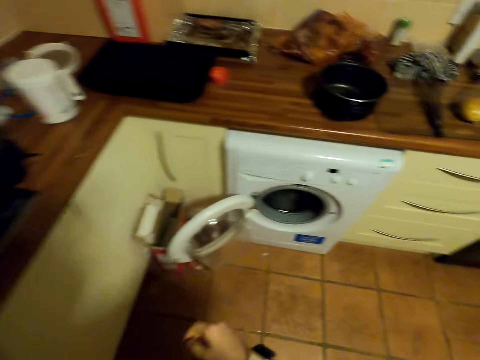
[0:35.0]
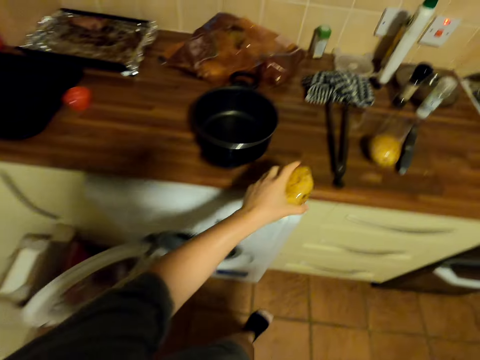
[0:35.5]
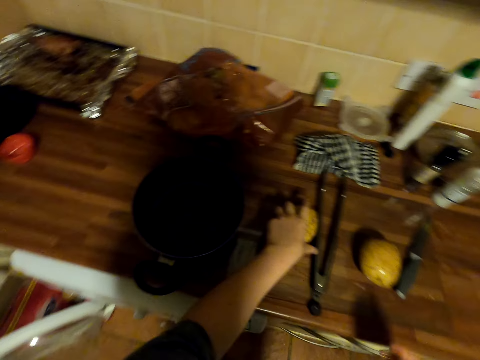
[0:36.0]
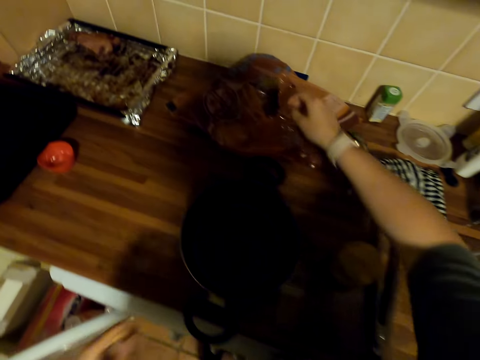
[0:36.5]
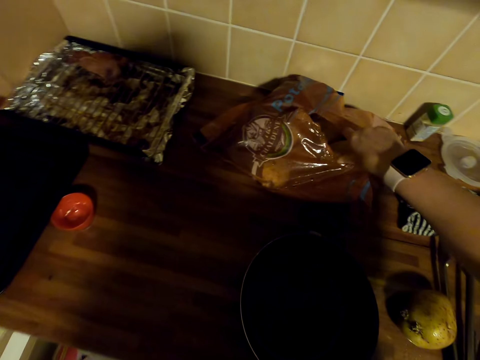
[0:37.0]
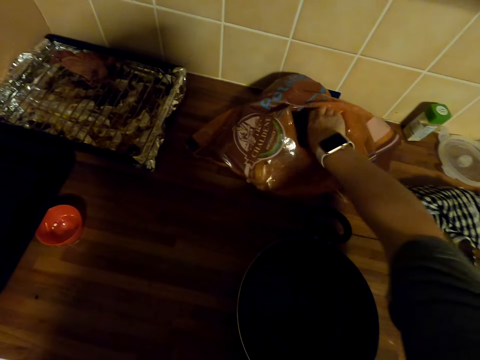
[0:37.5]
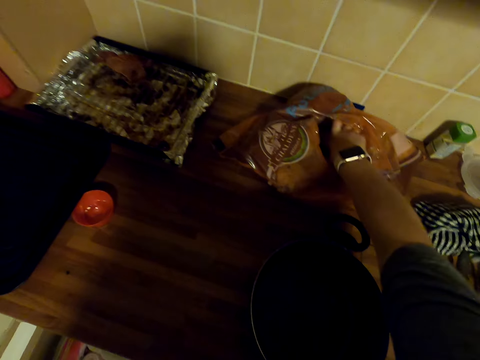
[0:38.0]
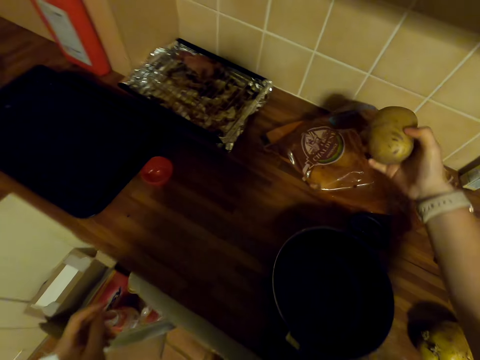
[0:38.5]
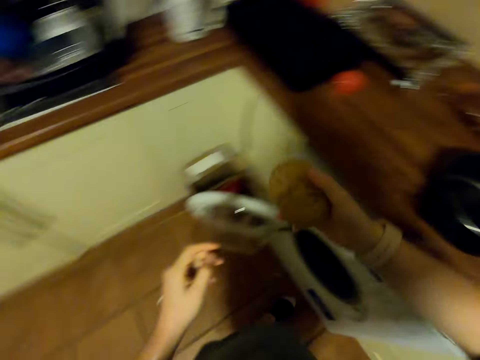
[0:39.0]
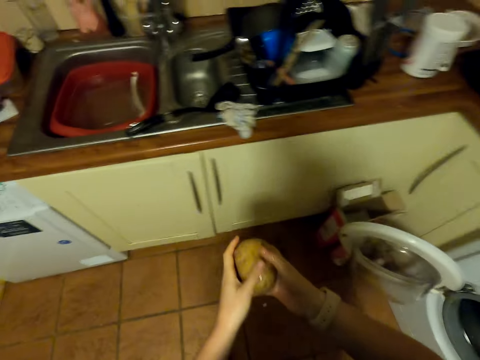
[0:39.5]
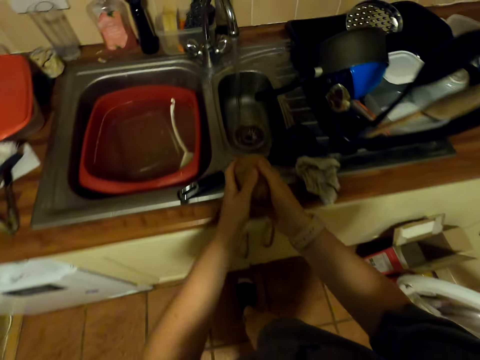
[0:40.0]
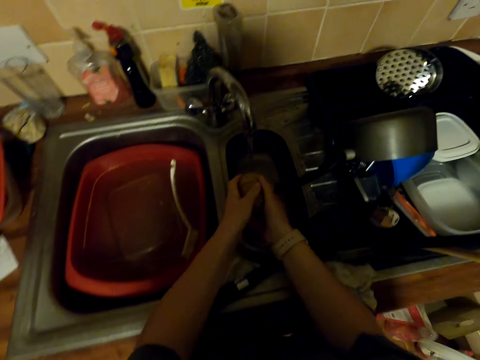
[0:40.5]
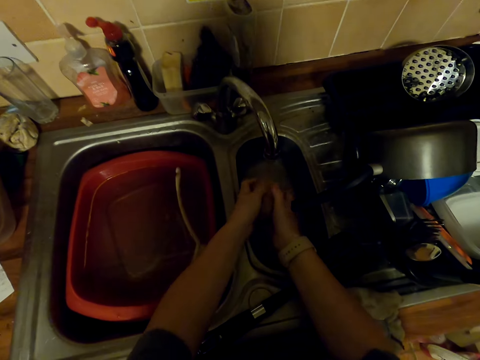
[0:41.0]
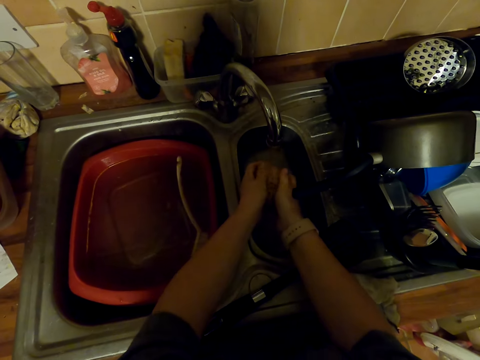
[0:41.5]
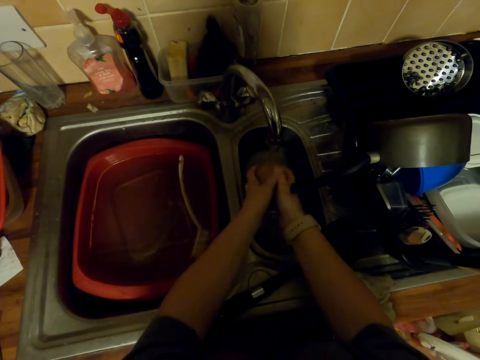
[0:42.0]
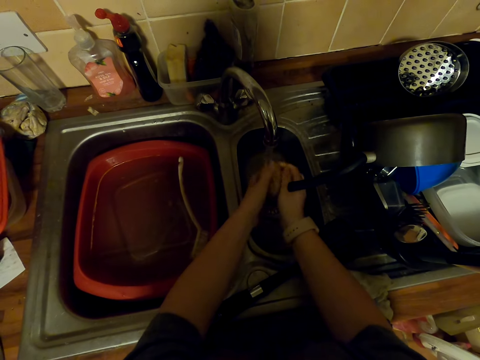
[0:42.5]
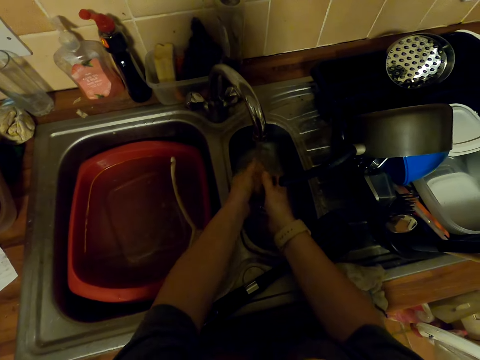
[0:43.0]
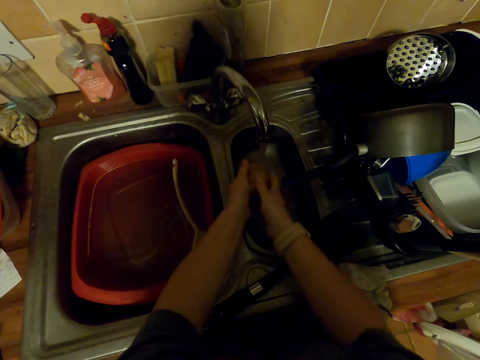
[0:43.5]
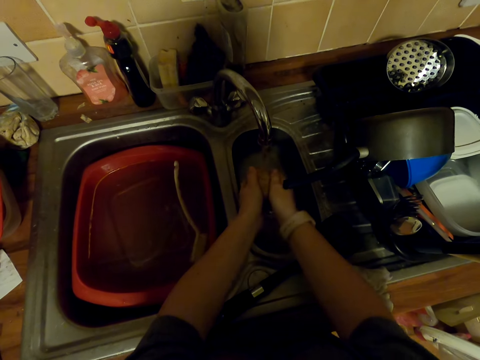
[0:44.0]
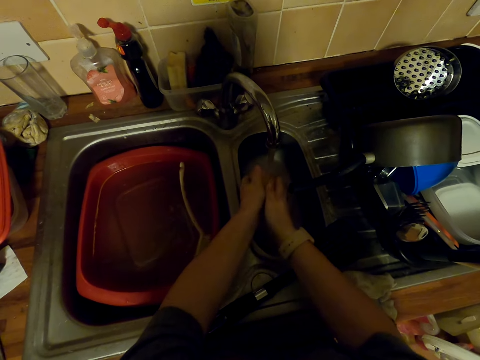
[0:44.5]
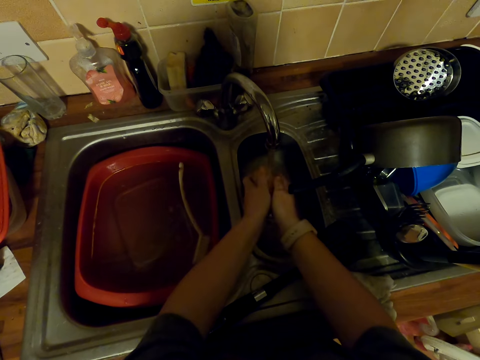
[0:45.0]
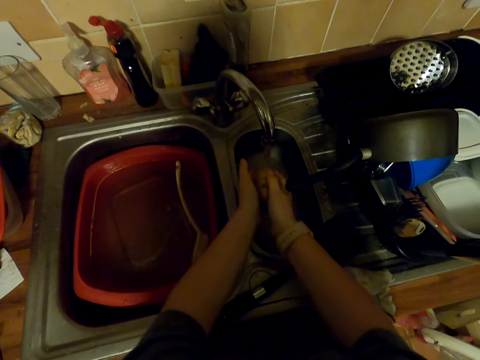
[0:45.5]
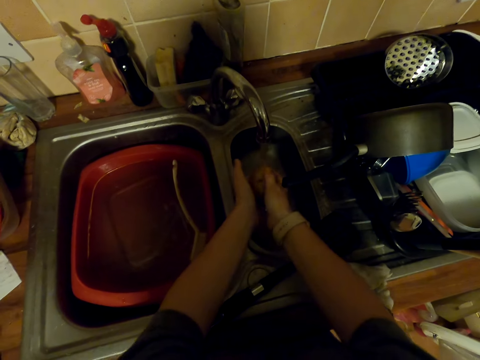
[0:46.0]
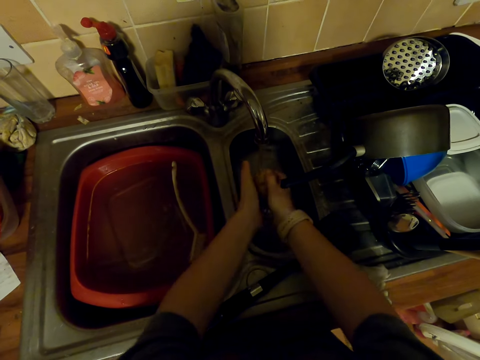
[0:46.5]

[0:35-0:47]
The camera wearer walks around. They put a potato on the countertop. They pick the potato in a paper. They walk to the sink. They wash the potato in the sink.

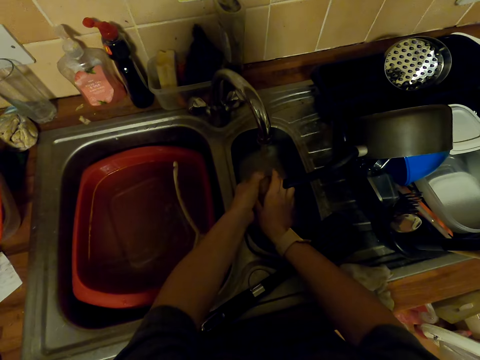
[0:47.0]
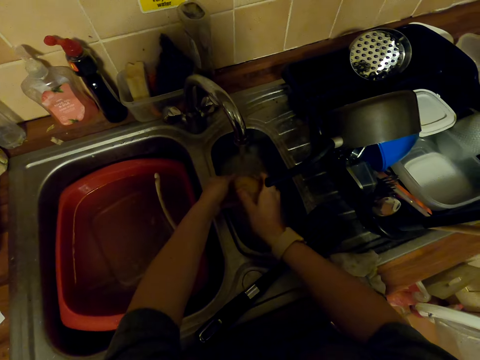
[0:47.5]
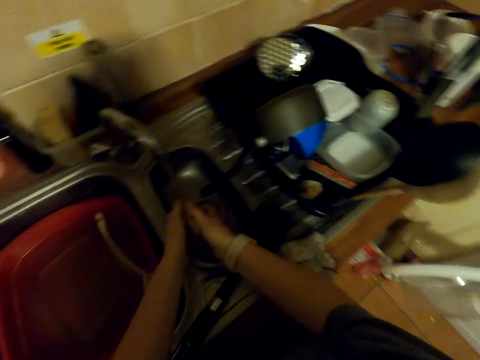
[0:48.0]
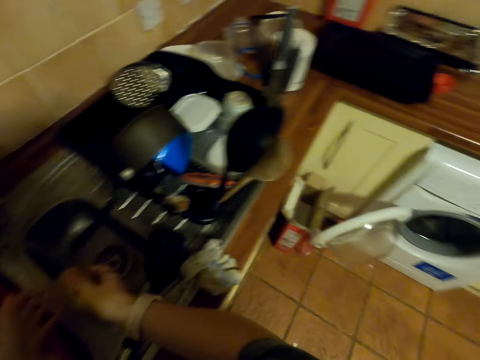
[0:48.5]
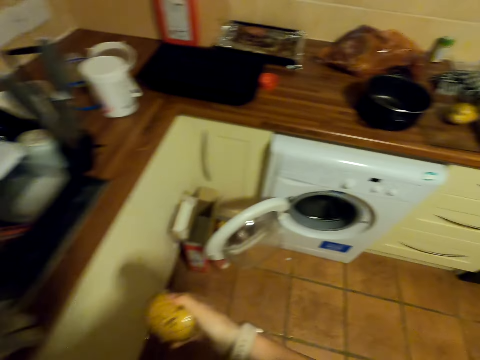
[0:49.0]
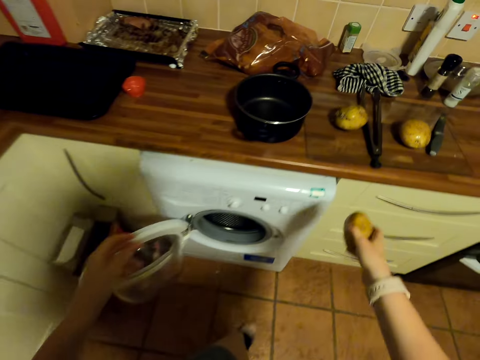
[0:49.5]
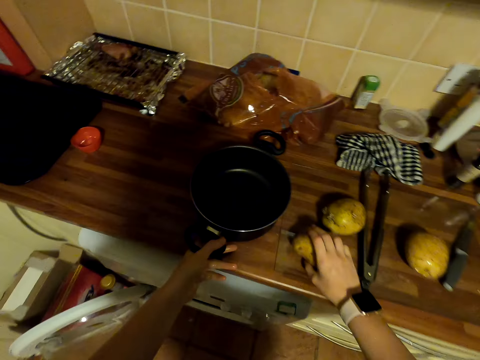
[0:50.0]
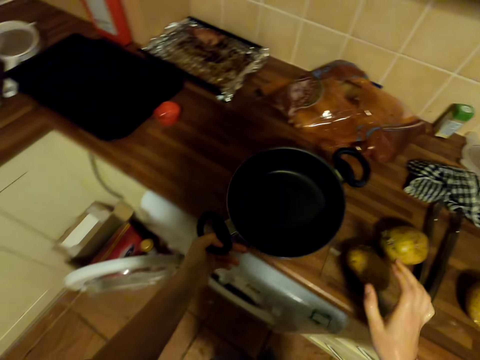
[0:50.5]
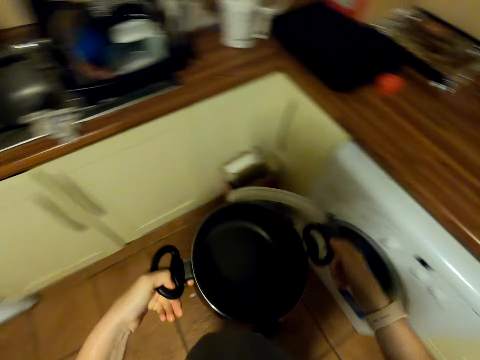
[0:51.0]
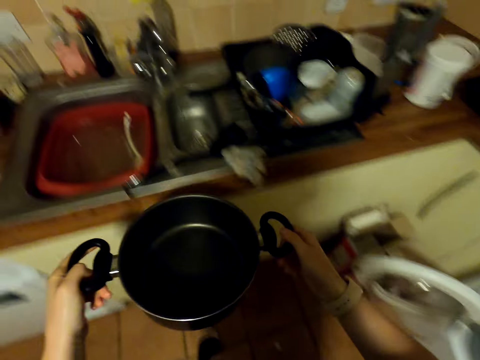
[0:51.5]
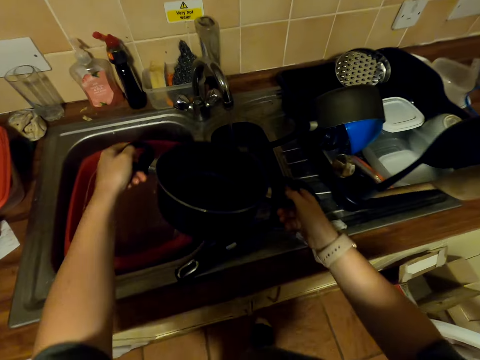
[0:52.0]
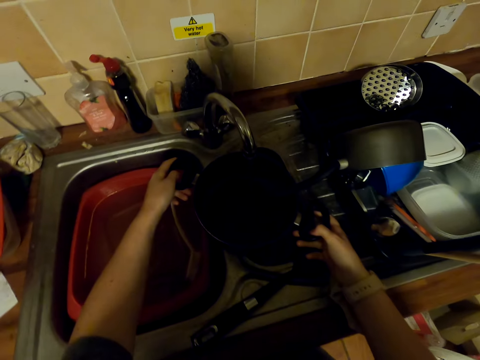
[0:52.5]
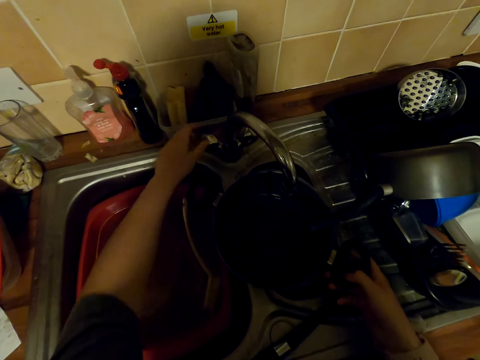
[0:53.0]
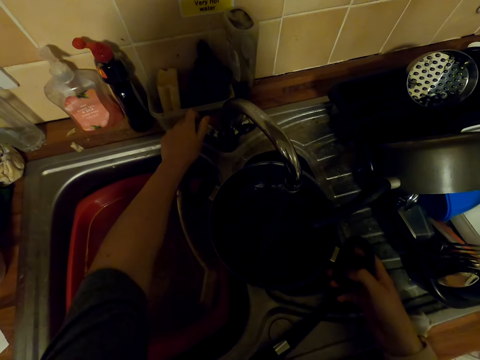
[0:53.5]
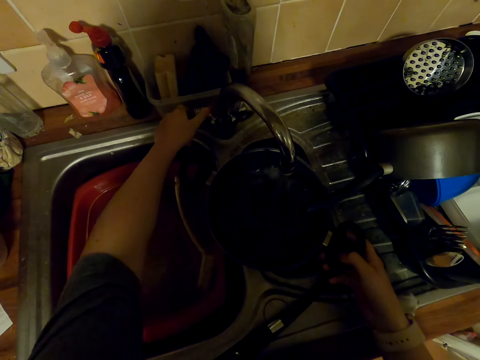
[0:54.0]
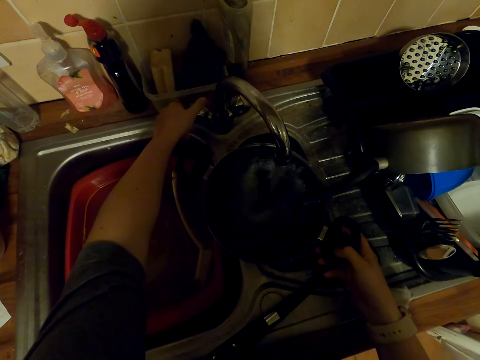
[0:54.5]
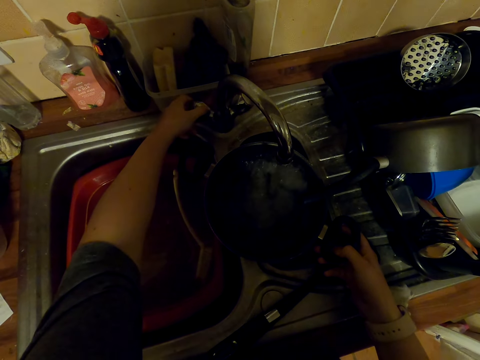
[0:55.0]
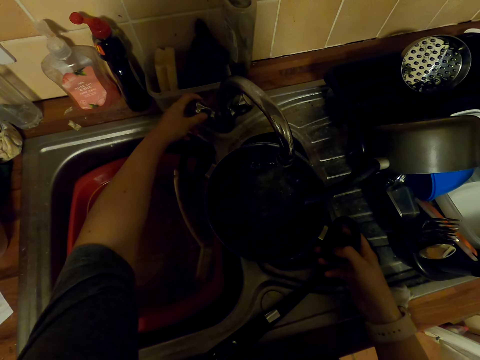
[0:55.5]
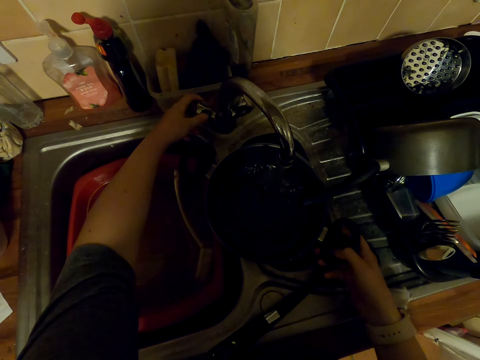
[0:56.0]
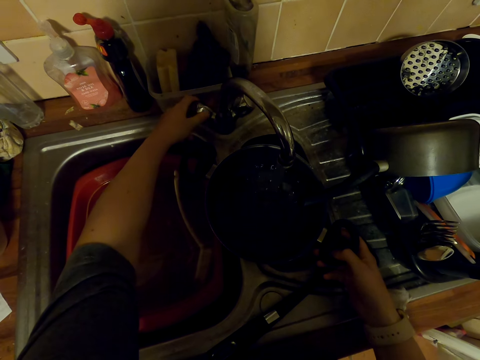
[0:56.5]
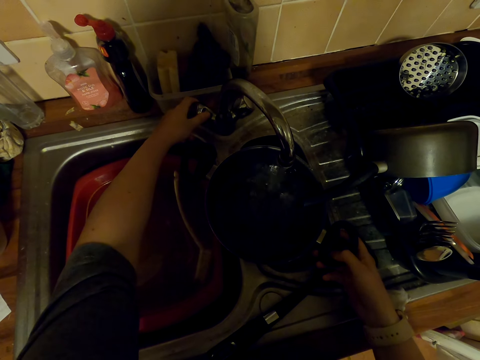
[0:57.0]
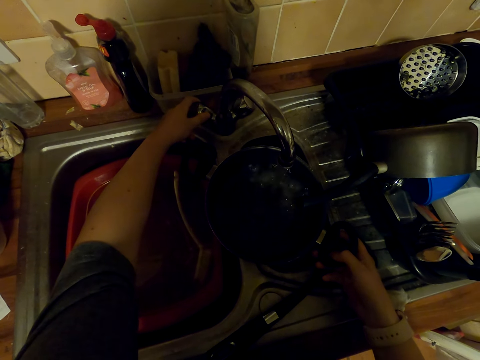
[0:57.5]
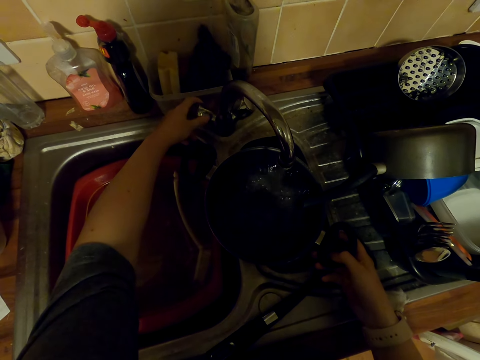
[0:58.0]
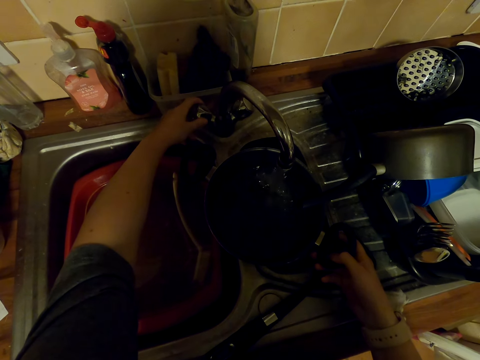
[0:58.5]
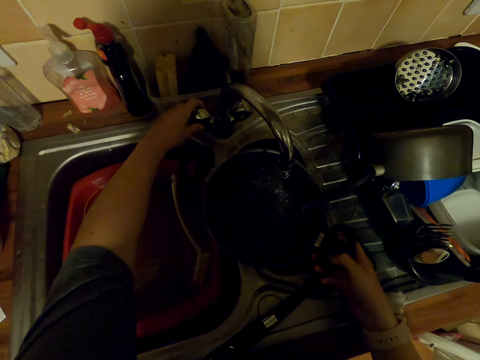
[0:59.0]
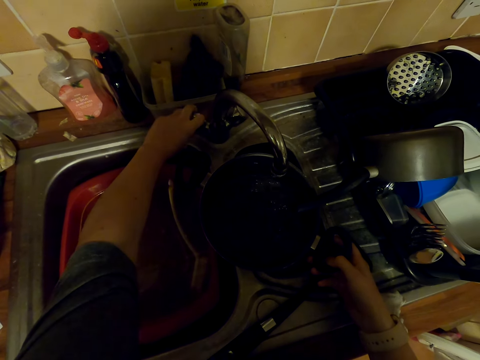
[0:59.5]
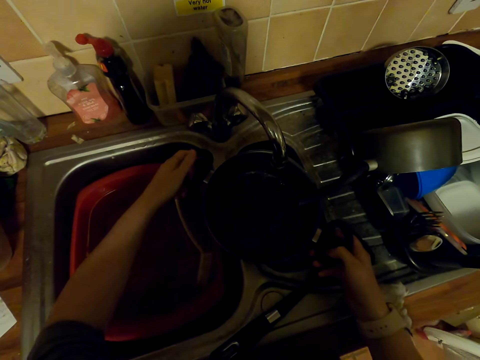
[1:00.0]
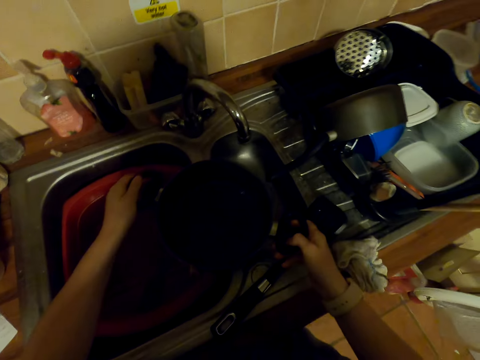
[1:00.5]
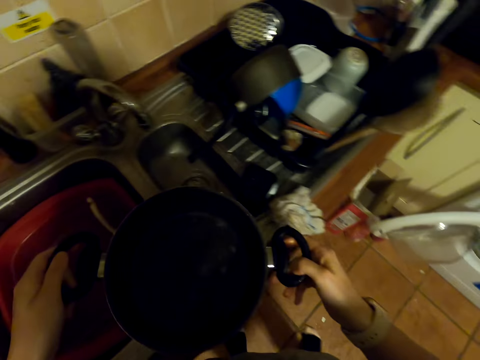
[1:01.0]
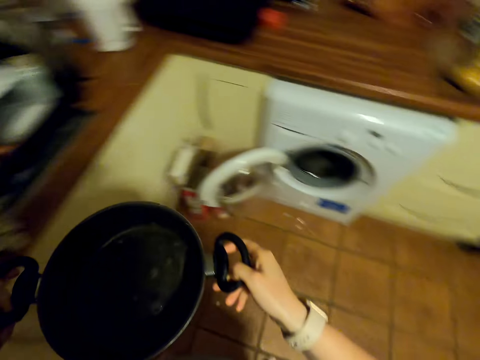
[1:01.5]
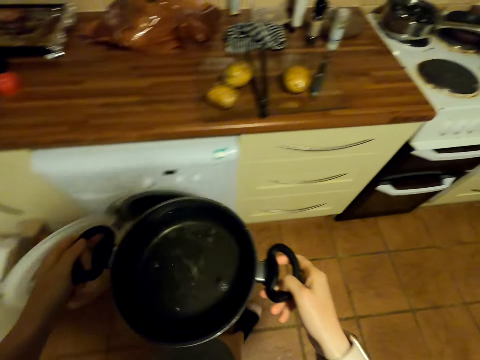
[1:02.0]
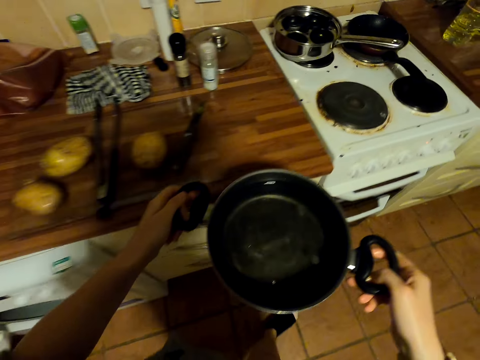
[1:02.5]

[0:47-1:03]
The camera wearer shakes the potato in the sink. They walk in the kitchen. They put the potato on the chopping board. They pick a pot on the chopping board. They walk to the sink. They fetch water in the sink with the pot. They turn a faucet. They close the faucet. They pick the pot on the sink. They carry water. They walk around.
